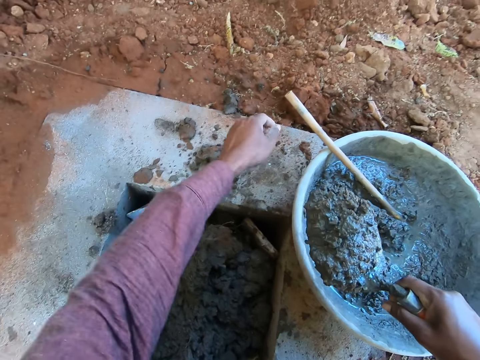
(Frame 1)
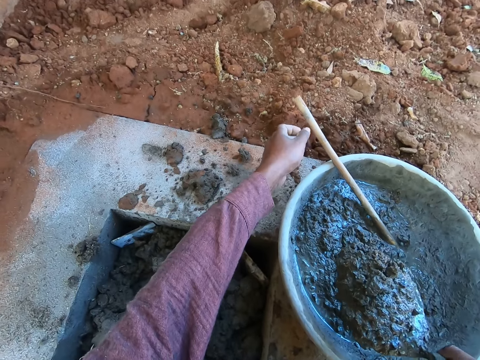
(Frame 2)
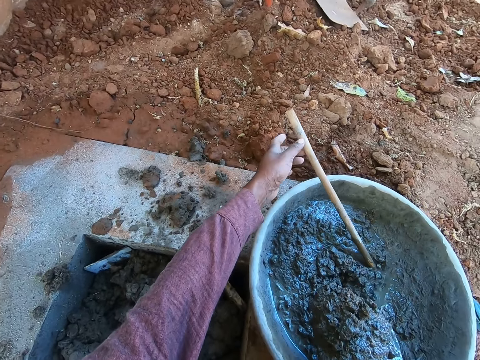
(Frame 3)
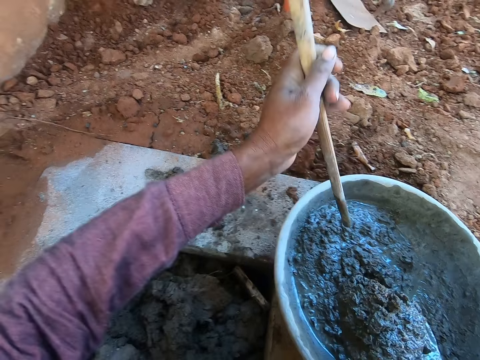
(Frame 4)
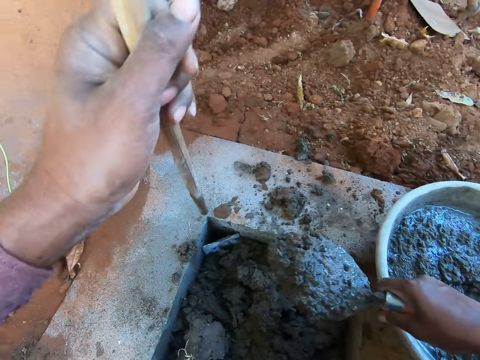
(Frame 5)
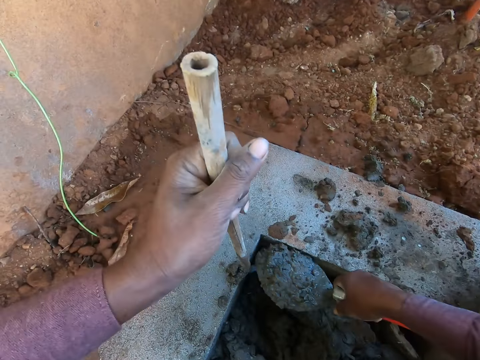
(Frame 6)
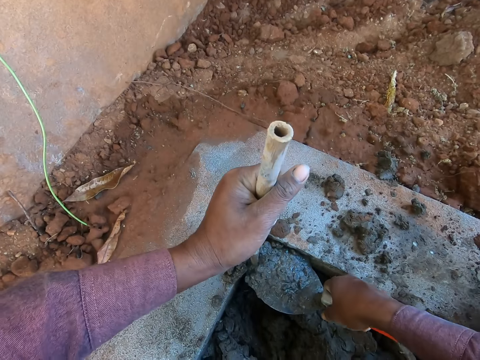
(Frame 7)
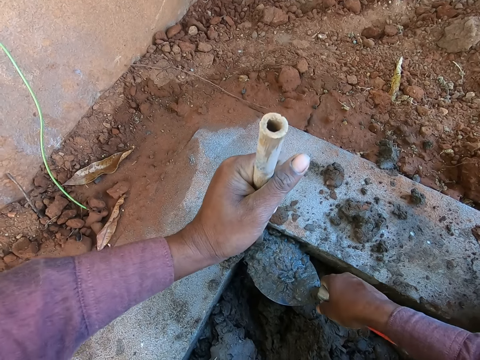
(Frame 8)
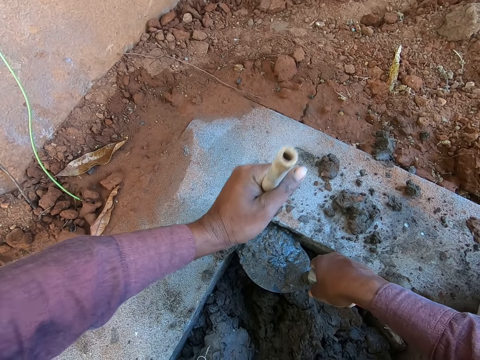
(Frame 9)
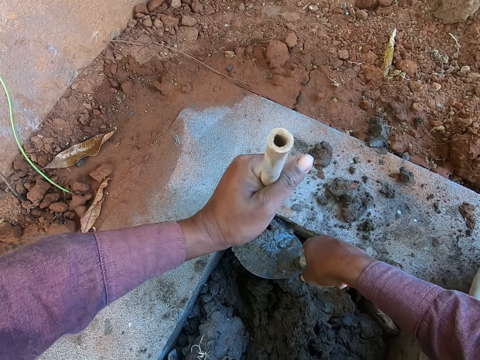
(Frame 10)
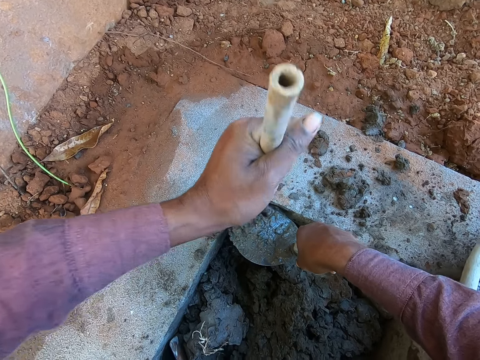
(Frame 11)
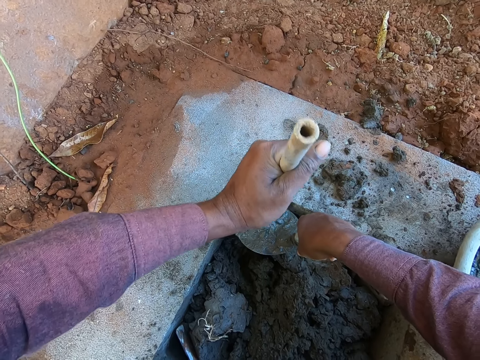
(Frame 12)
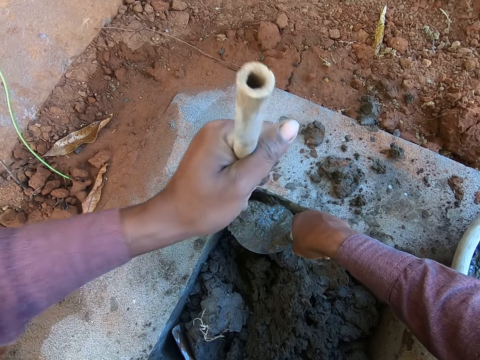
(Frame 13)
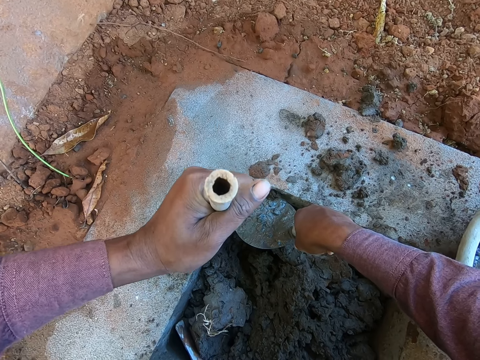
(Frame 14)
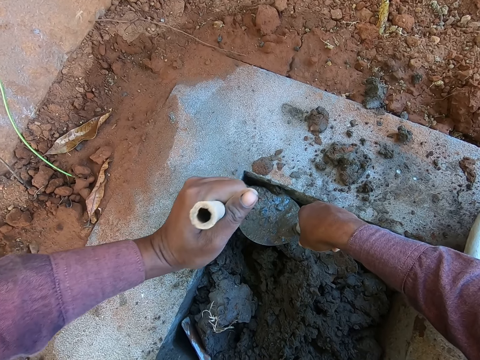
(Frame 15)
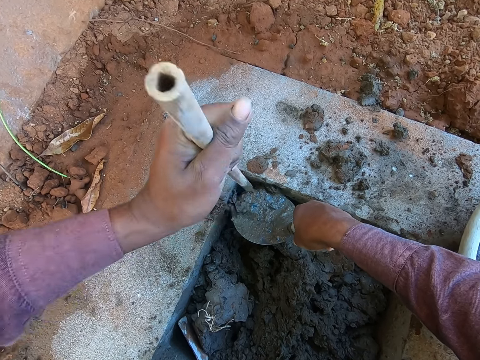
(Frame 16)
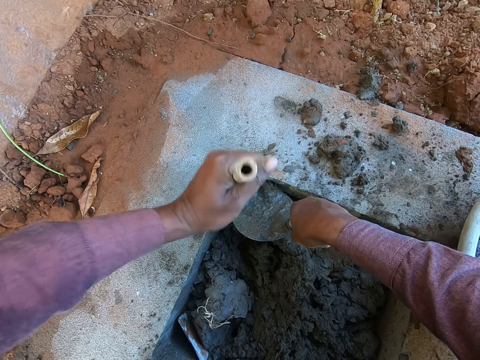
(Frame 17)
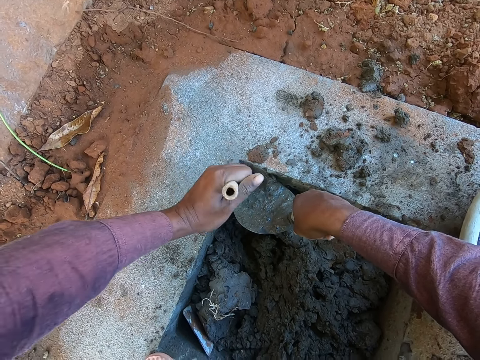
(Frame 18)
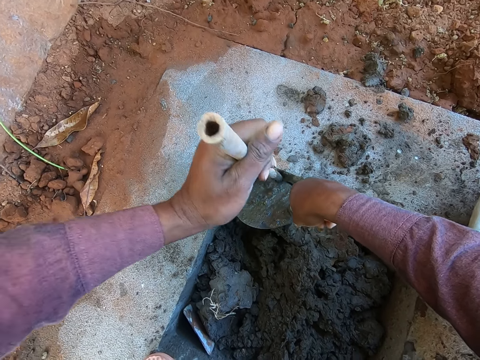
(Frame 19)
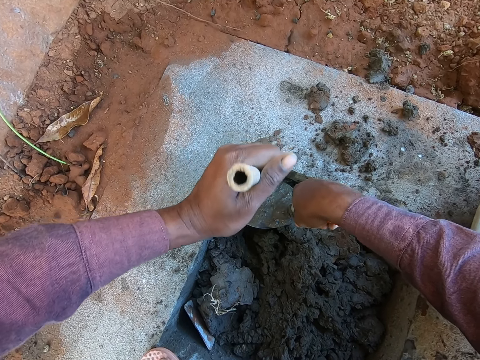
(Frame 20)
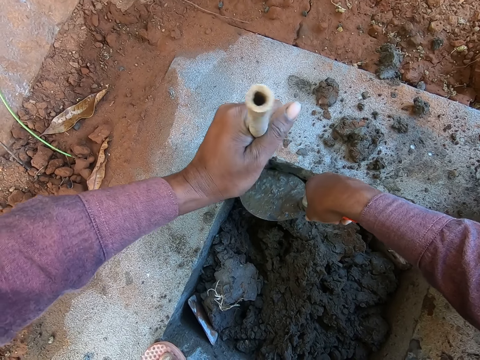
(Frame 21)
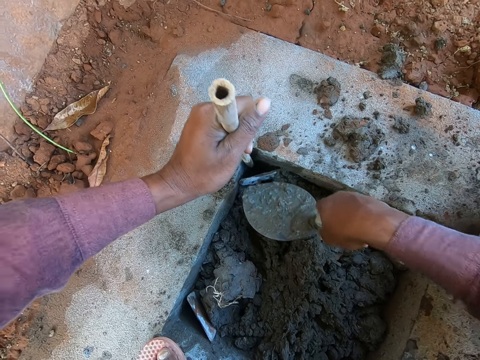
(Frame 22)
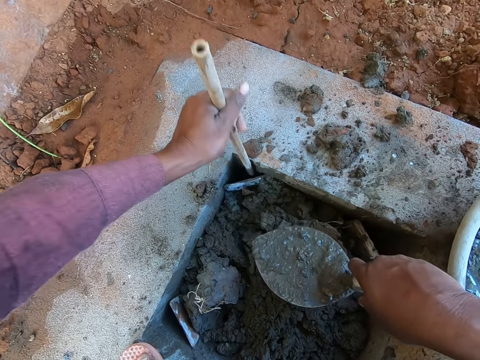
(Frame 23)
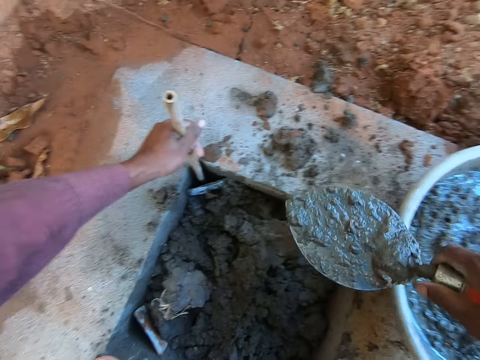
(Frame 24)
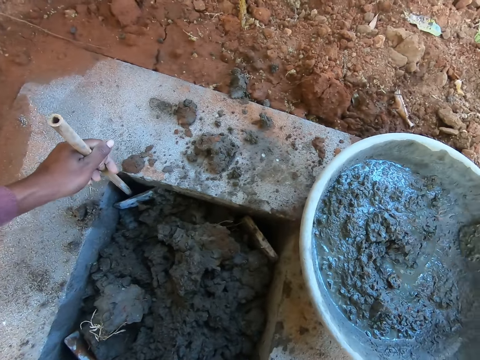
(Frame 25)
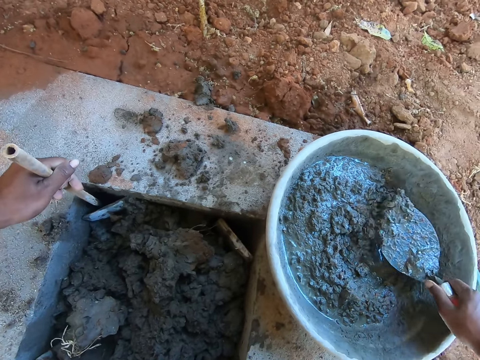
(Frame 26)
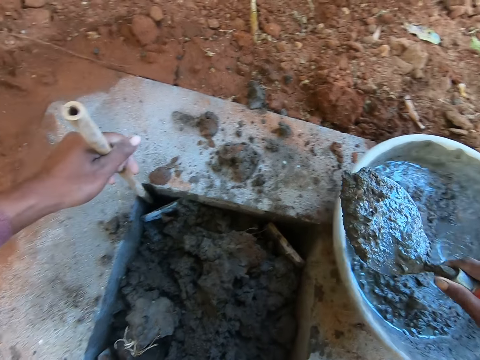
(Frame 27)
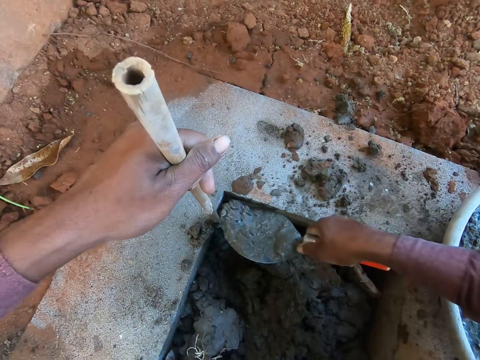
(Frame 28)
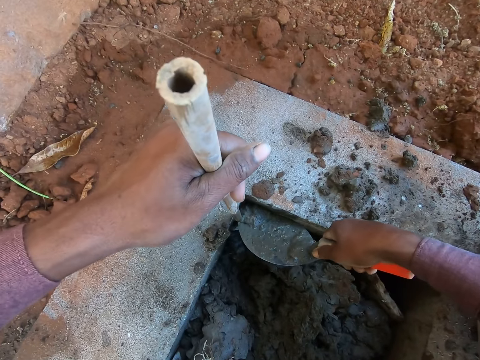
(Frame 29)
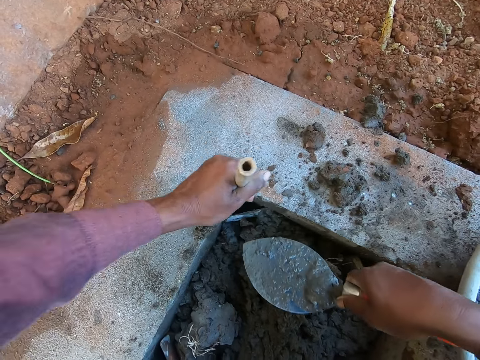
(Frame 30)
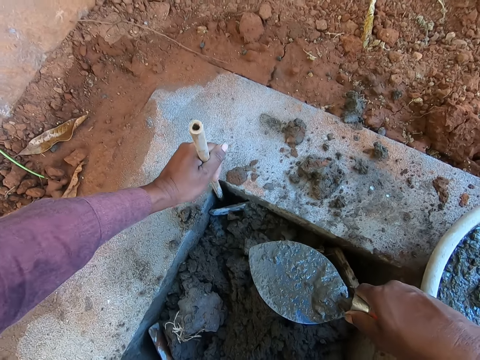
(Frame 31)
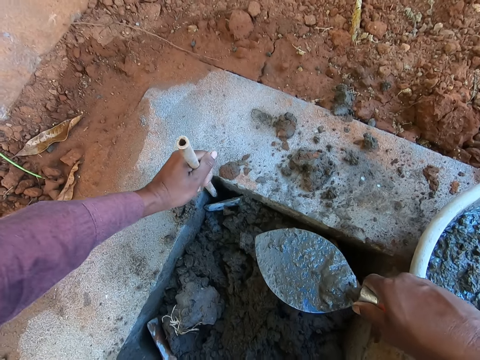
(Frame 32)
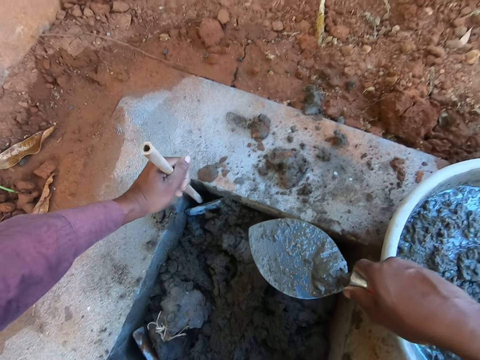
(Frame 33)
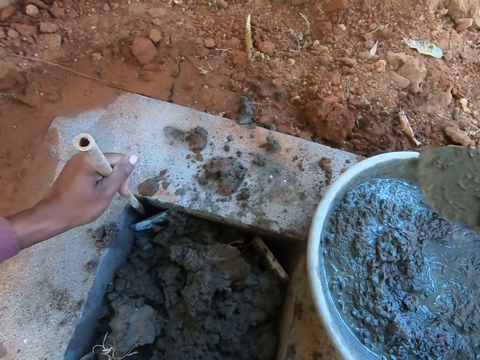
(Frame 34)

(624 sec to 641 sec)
The camera wearer picks up a stick from the tray. They place the slab or mortar in the manhole with the stick. They move the mortar with the stick. They level the slab with the stick. They scoop the slab with a trowel. They place the slab in the manhole with the stick. They hit the mortar with the stick. They level the slab with the stick.

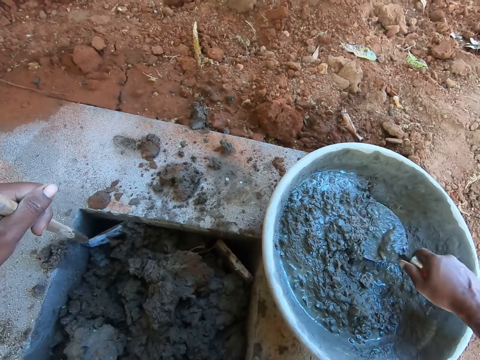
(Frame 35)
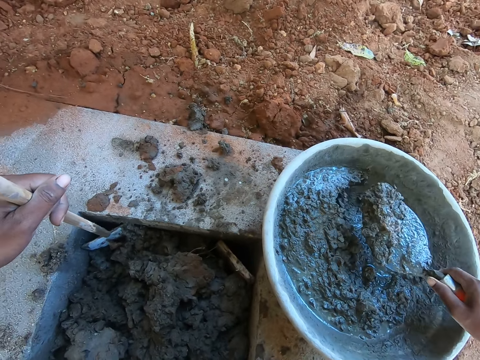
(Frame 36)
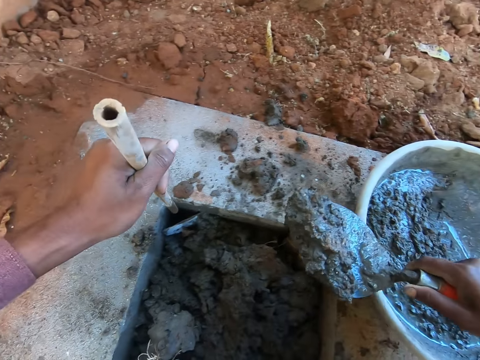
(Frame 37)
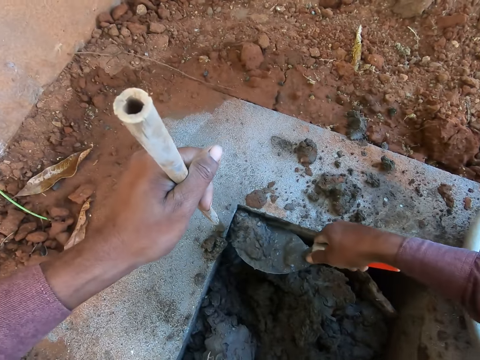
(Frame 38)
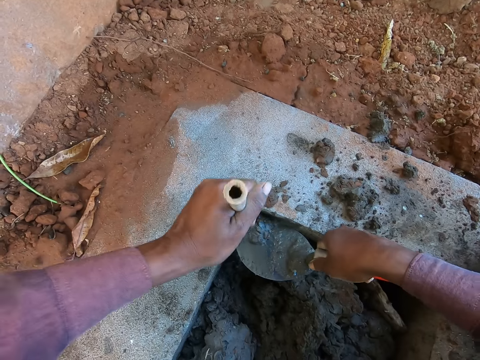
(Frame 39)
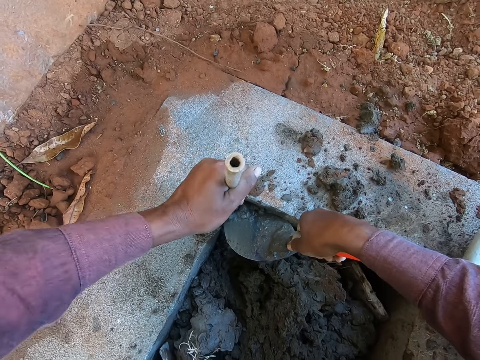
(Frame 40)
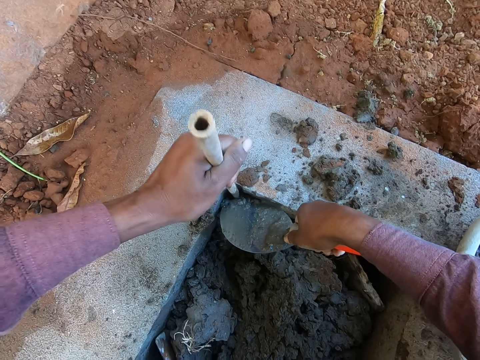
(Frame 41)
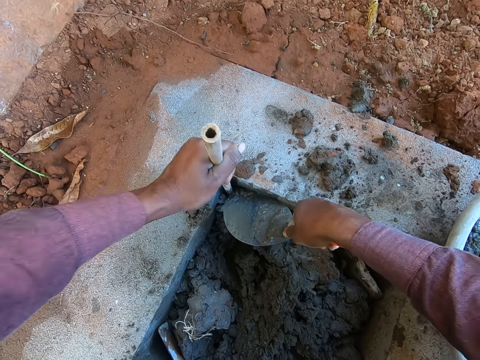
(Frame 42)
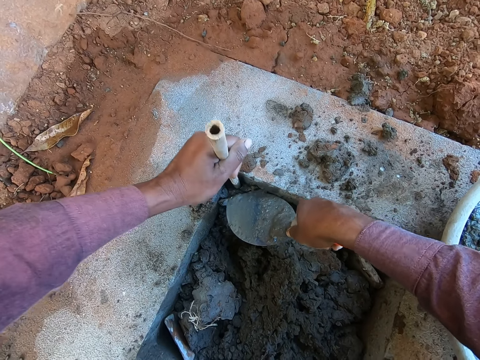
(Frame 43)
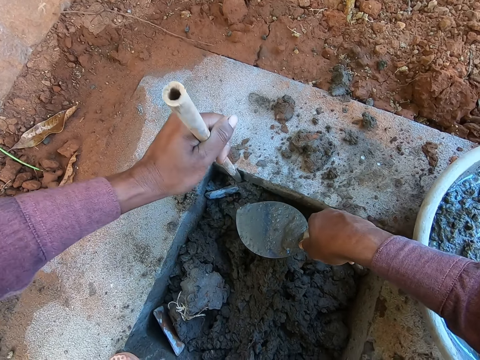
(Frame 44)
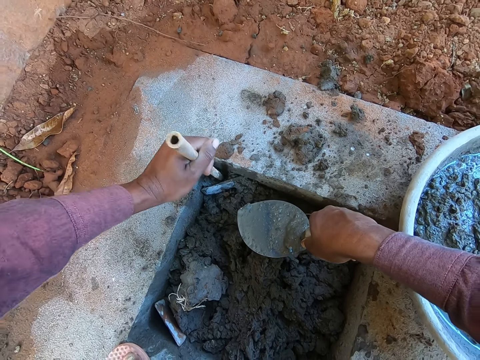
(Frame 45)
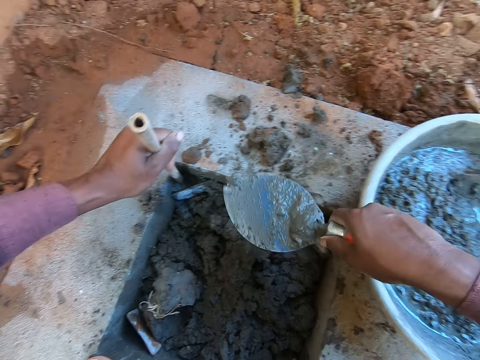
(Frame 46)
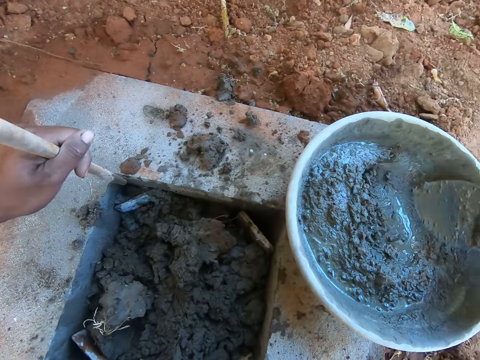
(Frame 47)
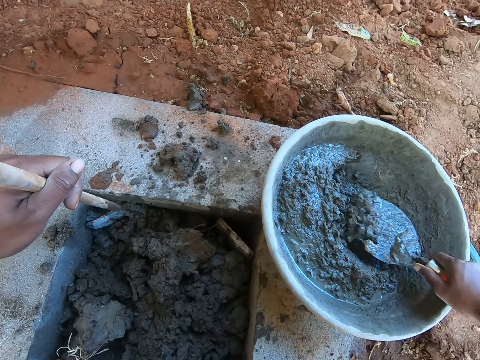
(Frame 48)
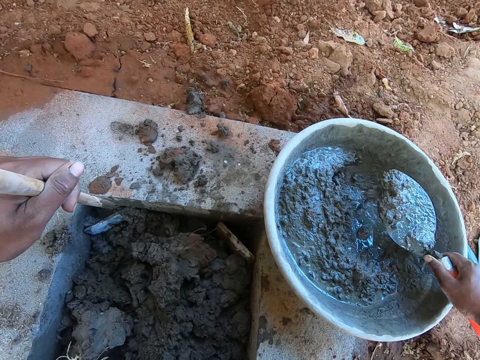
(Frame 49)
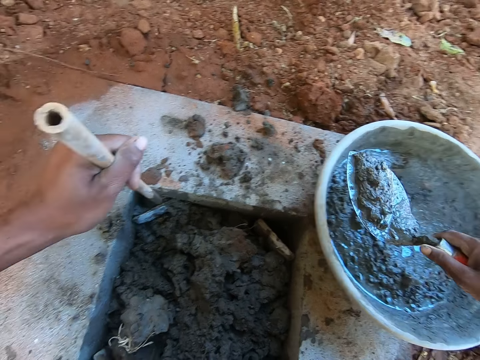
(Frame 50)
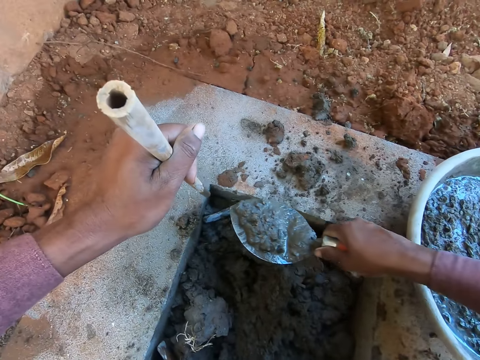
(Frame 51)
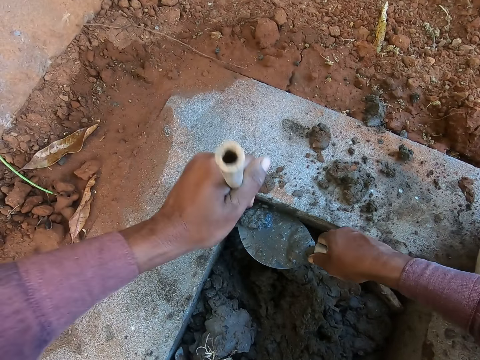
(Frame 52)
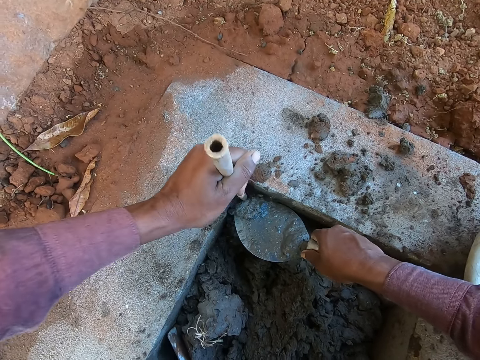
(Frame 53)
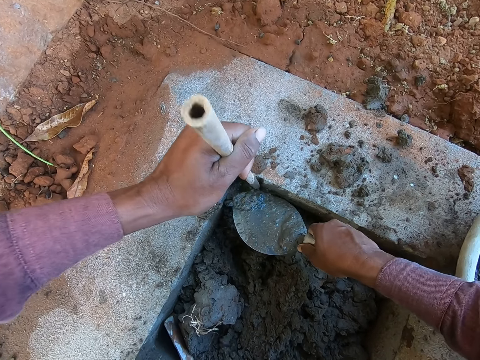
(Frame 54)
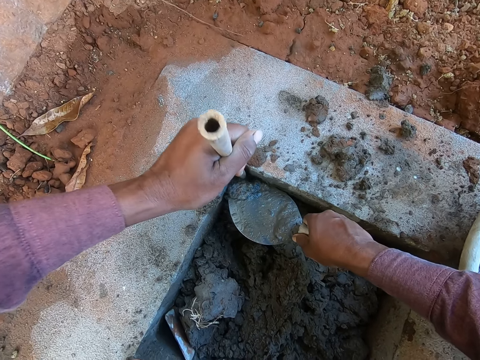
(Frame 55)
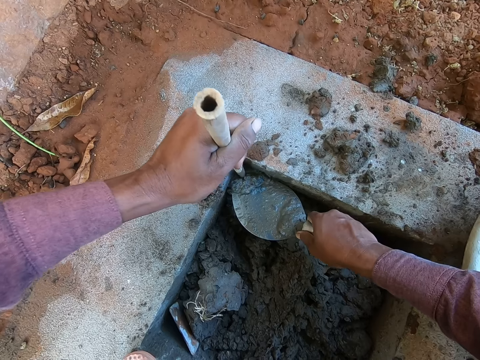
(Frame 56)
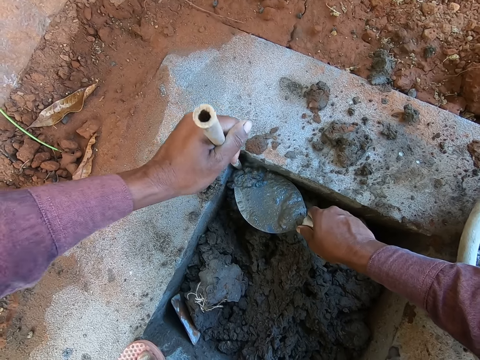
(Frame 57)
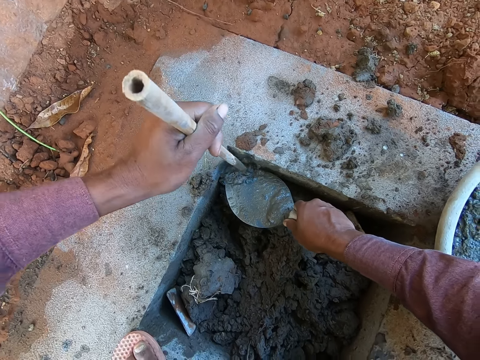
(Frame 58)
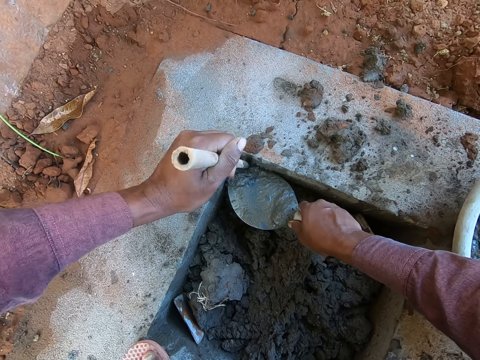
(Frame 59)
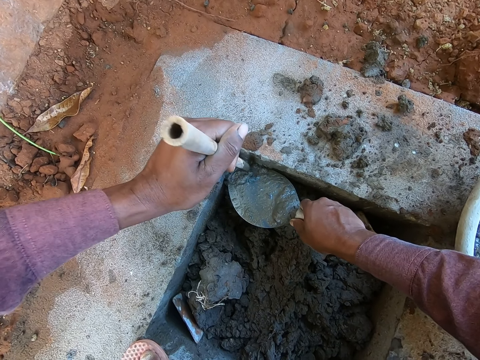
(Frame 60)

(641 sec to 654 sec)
The camera wearer scoops slab or mortar with a trowel. They place the slab in the manhole with a stick. They level the slab with the stick. They scoop the slab with the trowel. They place the slab in the manhole with the stick. They move the mortar with the stick.
